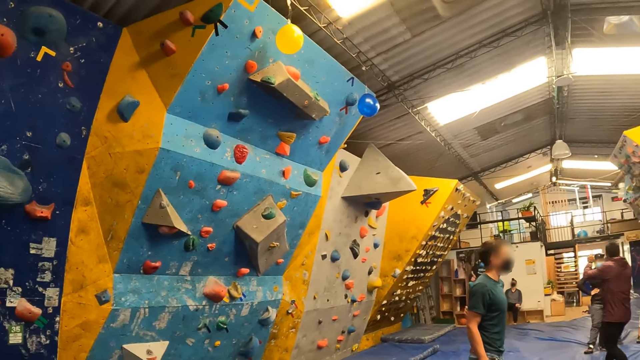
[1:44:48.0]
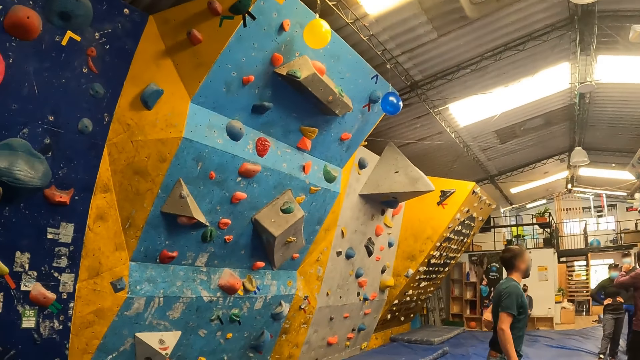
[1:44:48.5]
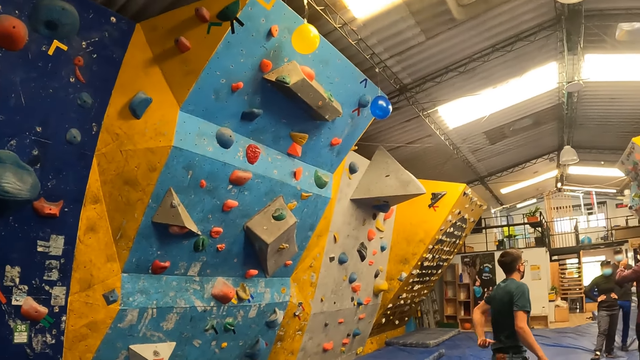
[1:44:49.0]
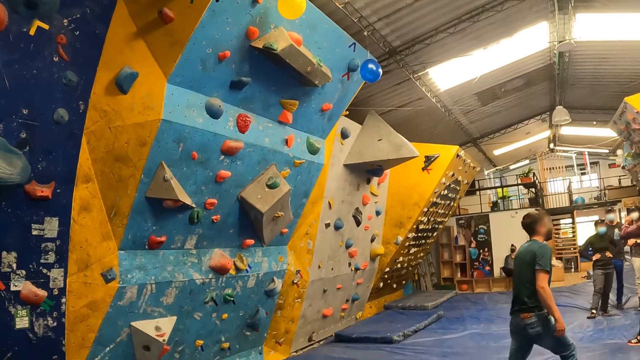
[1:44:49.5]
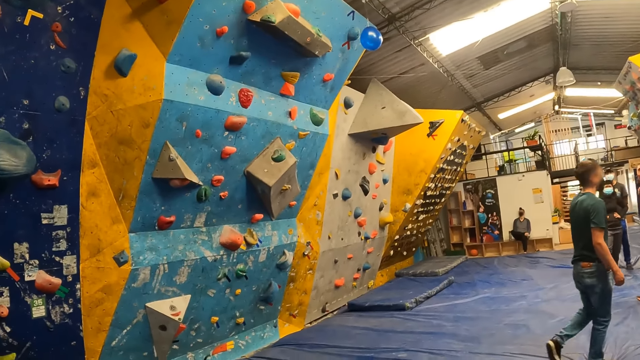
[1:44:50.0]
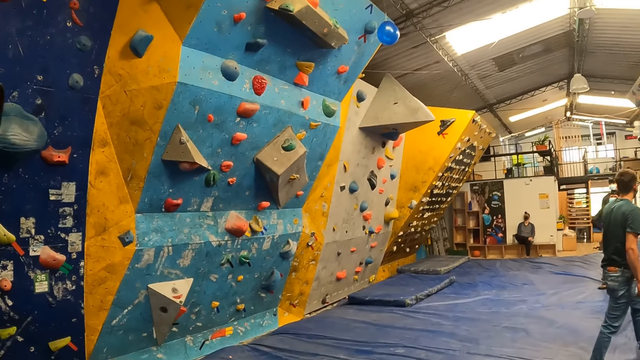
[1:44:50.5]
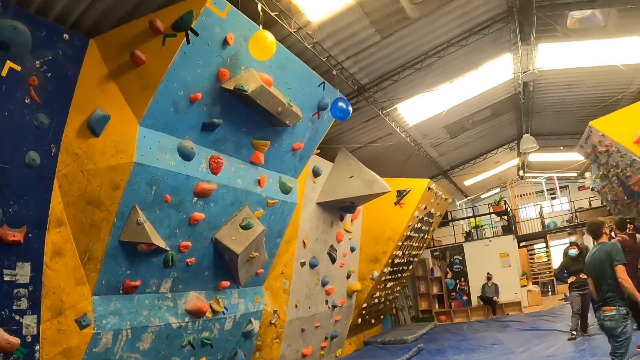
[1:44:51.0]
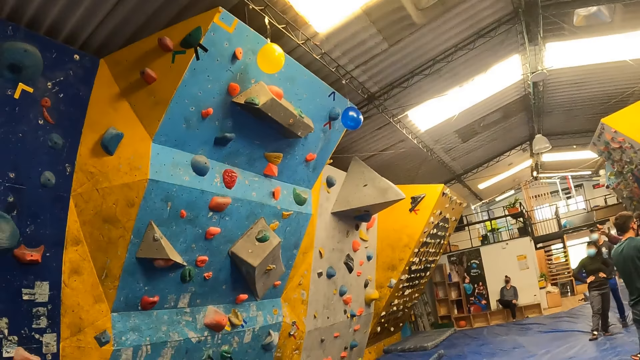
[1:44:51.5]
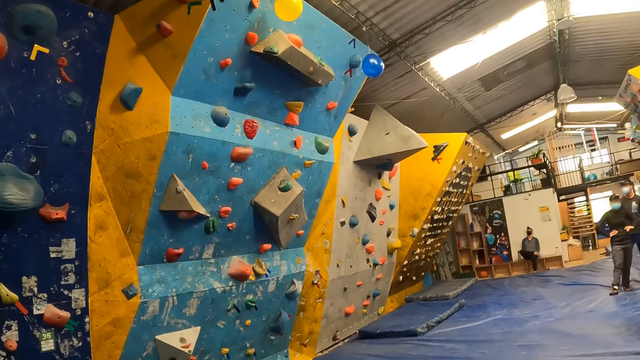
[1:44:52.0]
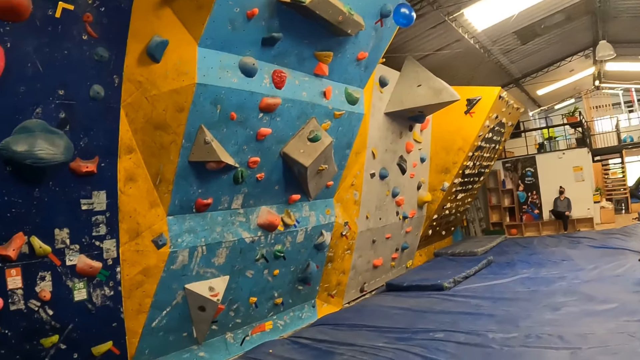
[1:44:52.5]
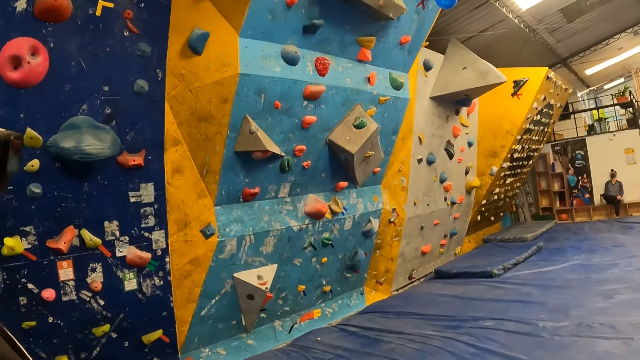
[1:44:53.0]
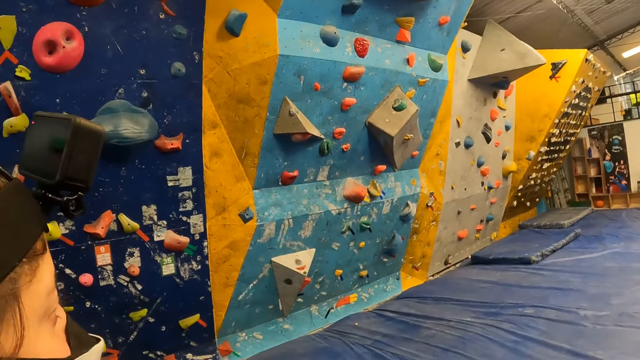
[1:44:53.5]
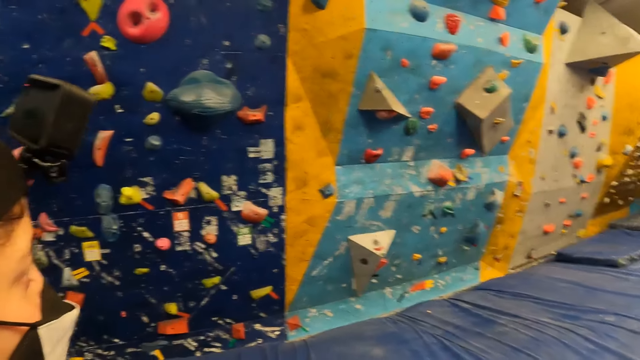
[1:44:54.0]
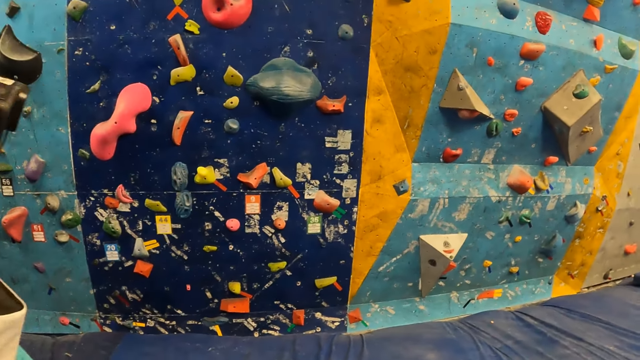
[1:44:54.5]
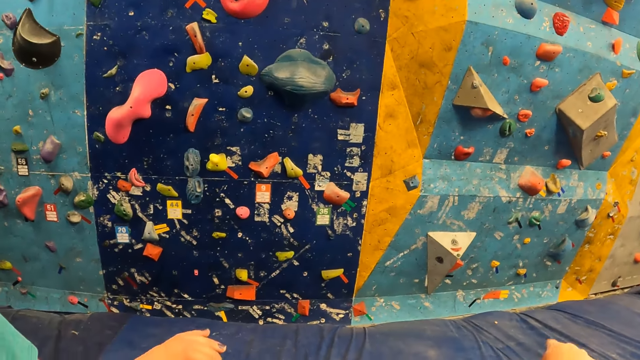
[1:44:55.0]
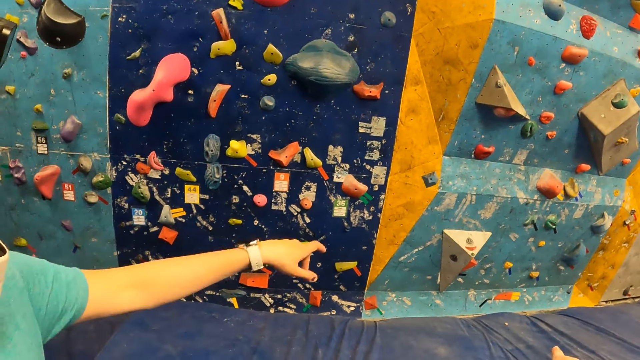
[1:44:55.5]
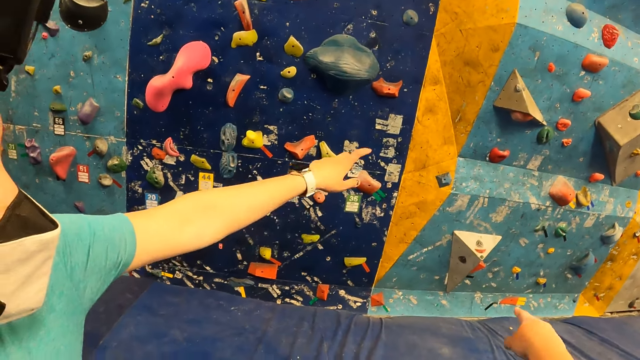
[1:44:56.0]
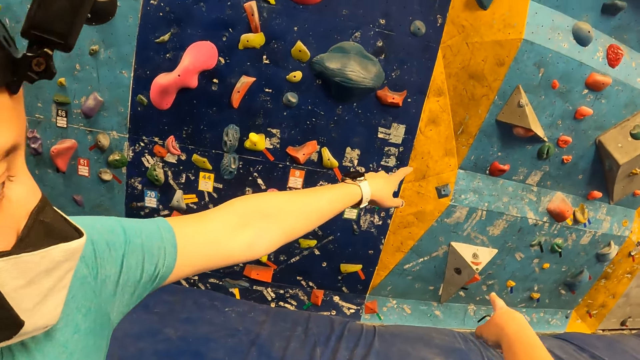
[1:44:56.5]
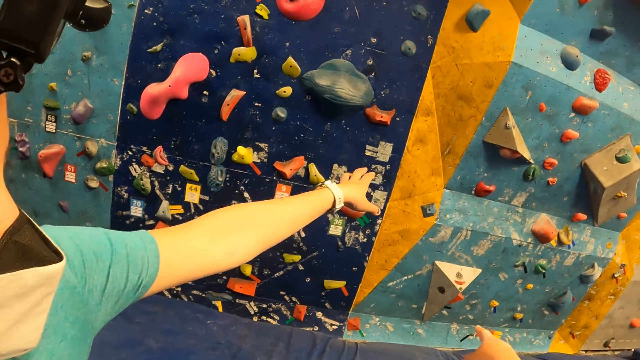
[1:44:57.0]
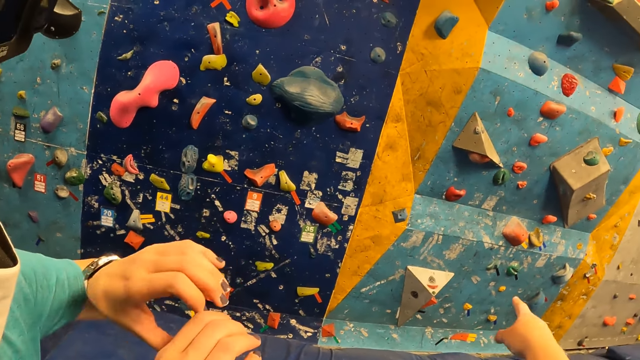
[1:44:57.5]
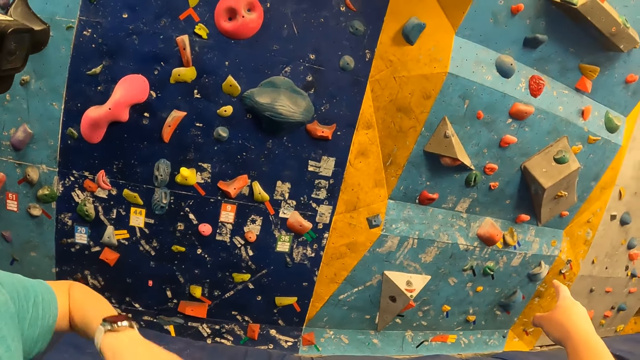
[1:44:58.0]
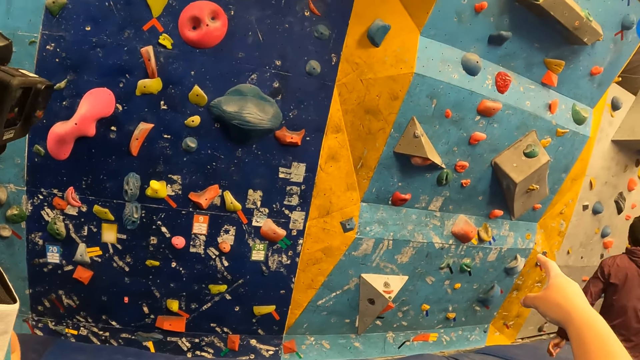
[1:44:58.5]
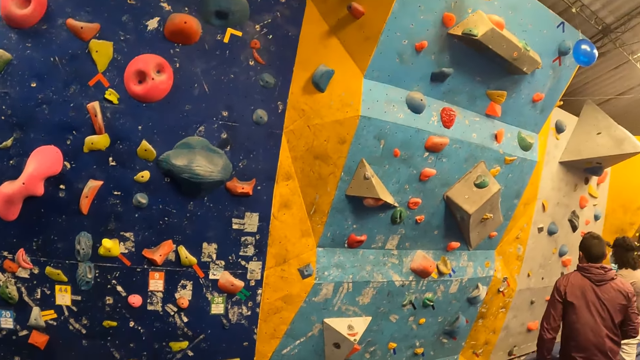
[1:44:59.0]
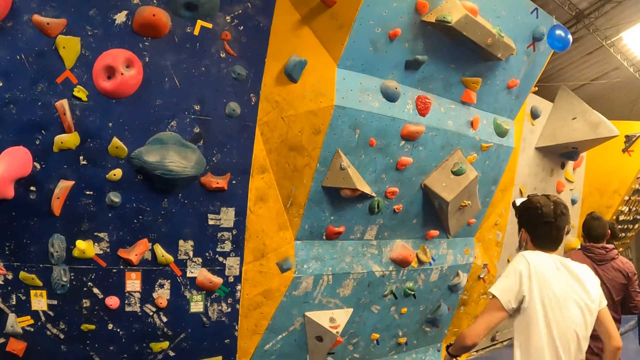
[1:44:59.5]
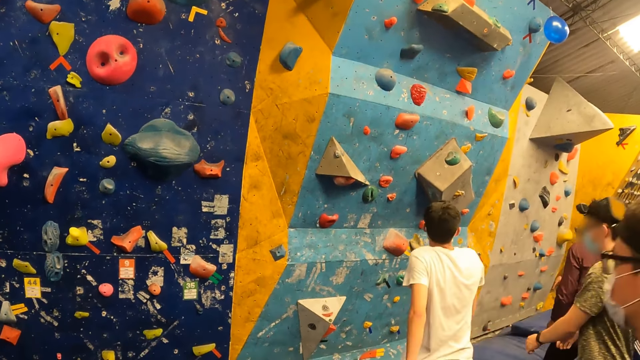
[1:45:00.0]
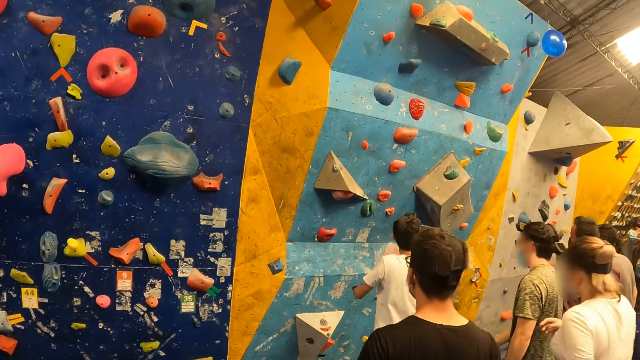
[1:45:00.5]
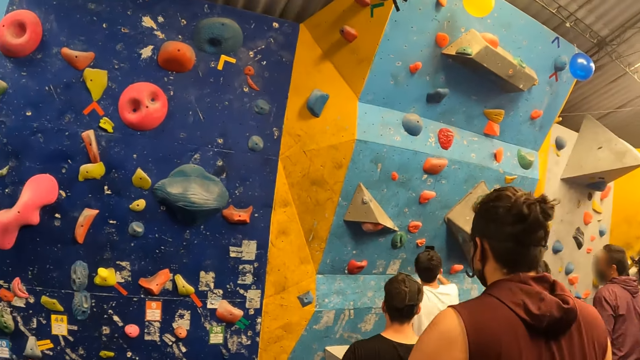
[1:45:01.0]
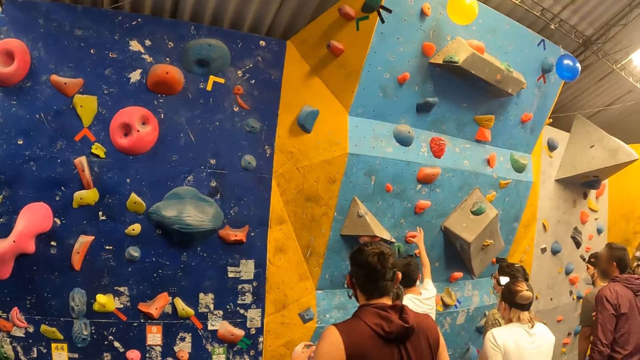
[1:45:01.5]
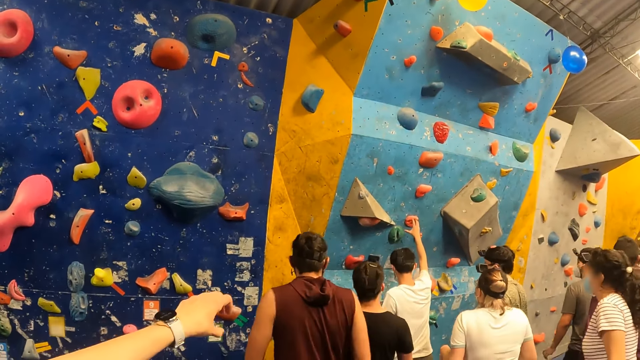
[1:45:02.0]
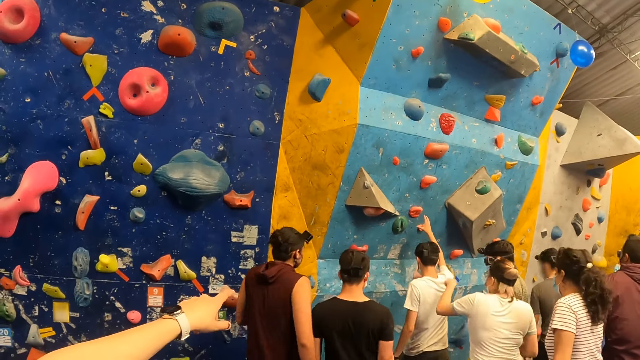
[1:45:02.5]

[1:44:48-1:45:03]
The camera wearer interacts with a woman. They point at the climbing wall.

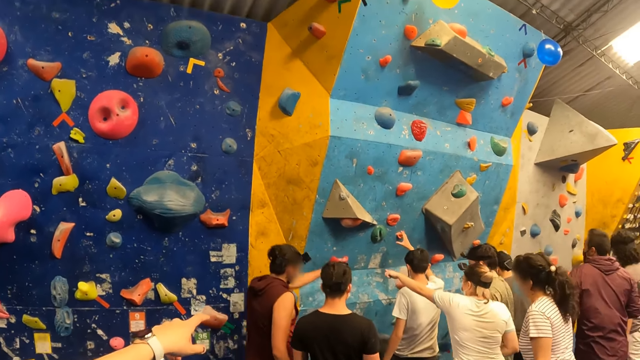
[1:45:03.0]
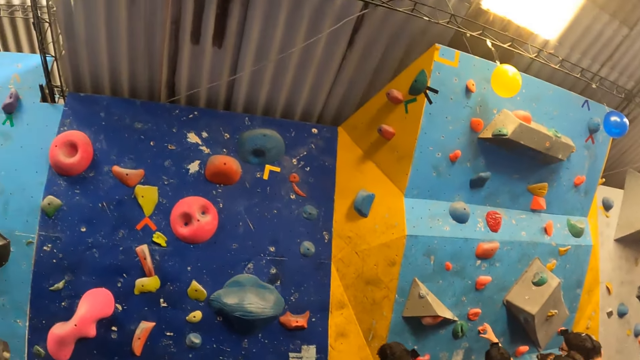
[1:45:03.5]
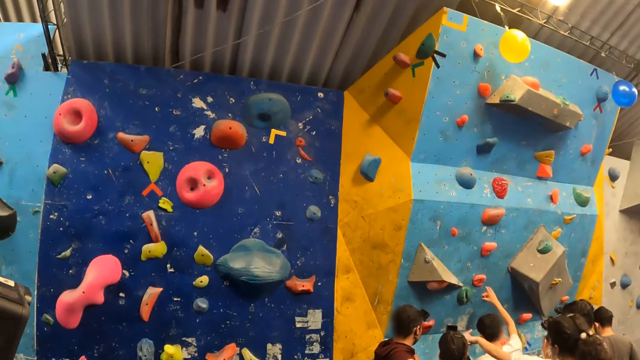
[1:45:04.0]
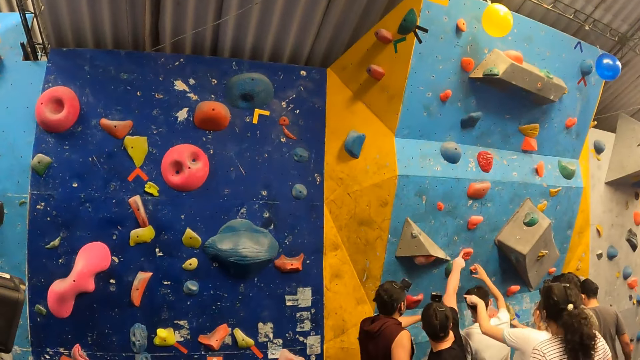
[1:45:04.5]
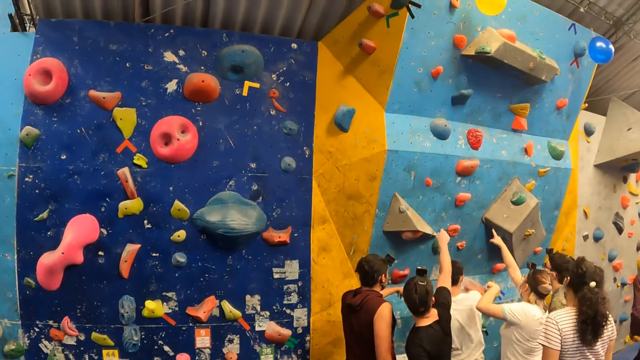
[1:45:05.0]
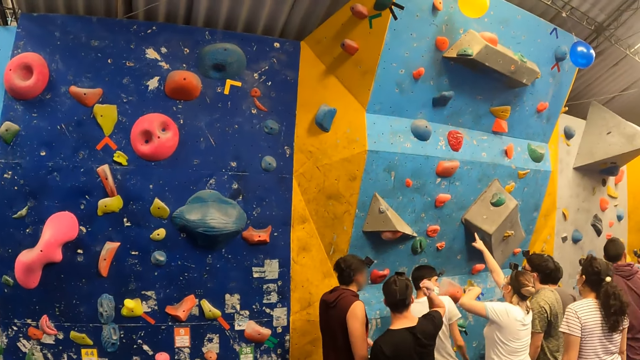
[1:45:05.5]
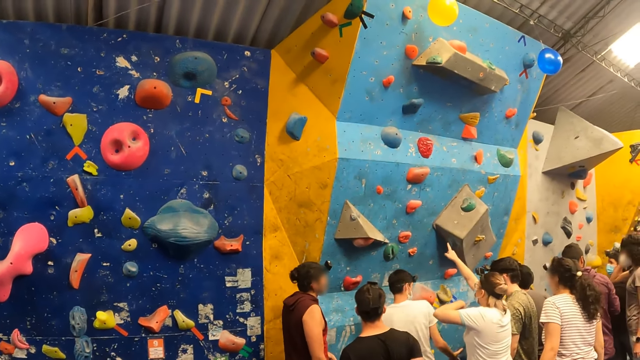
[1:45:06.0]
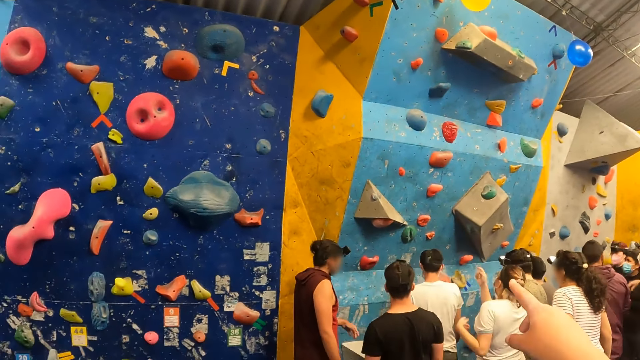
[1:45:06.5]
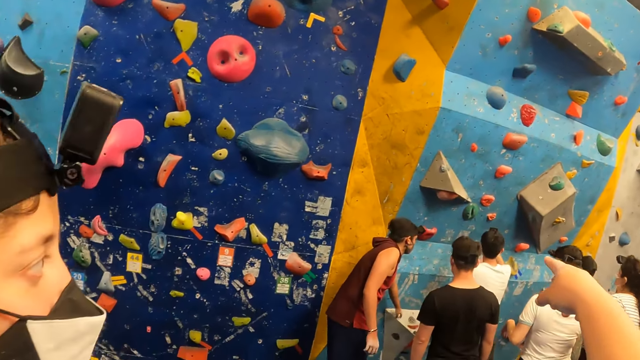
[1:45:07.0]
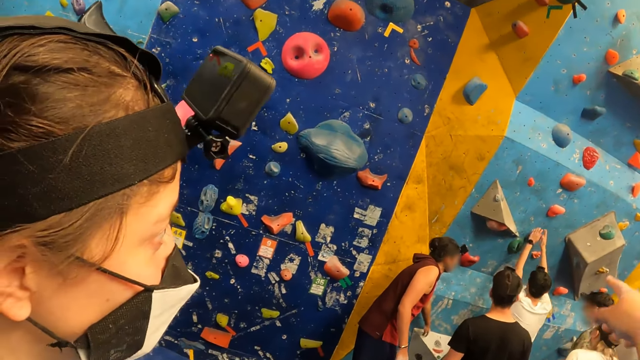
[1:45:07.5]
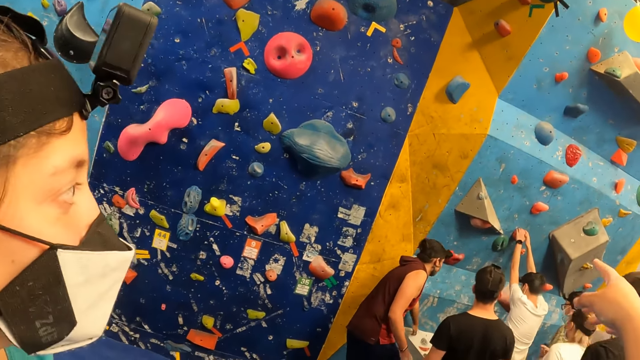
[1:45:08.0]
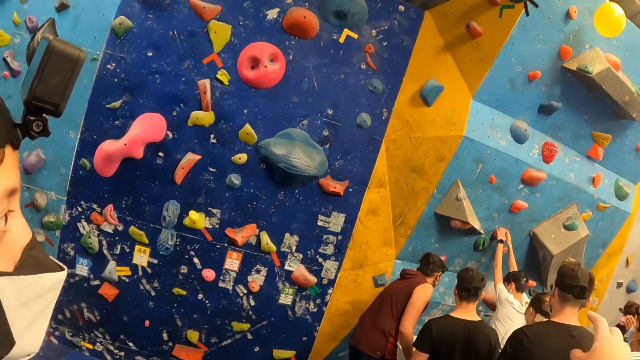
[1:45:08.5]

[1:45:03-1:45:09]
A person converses with the camera wearer.
